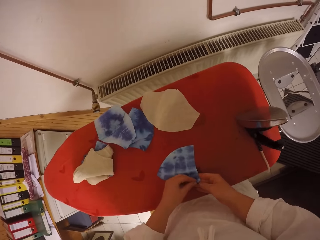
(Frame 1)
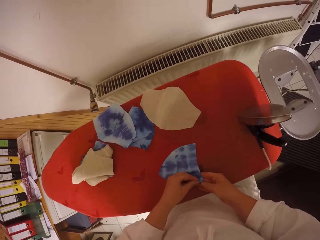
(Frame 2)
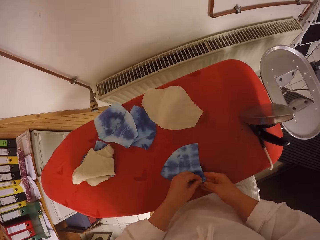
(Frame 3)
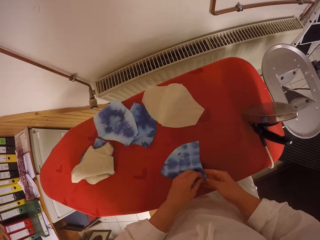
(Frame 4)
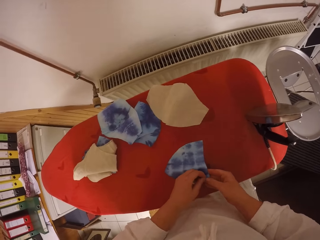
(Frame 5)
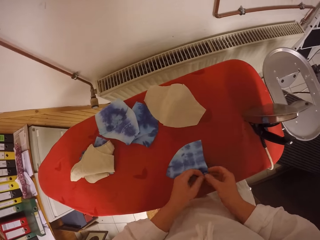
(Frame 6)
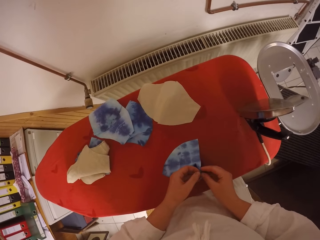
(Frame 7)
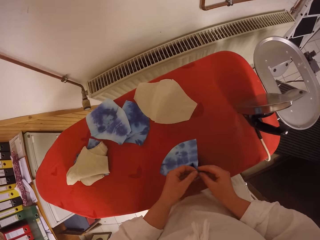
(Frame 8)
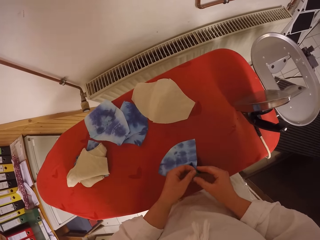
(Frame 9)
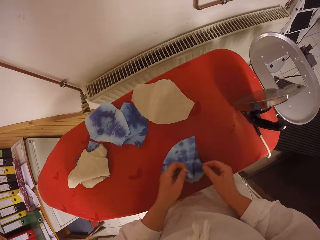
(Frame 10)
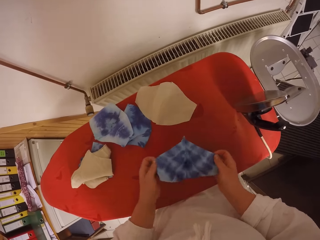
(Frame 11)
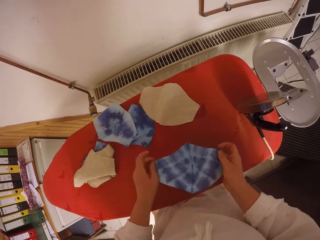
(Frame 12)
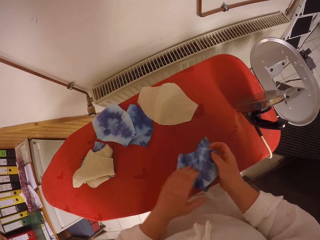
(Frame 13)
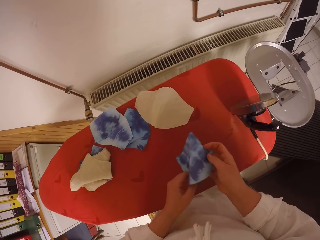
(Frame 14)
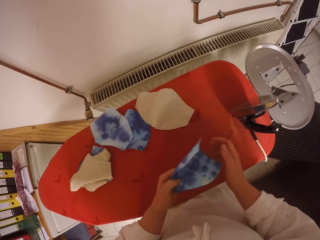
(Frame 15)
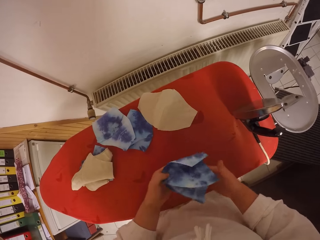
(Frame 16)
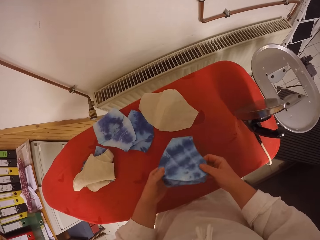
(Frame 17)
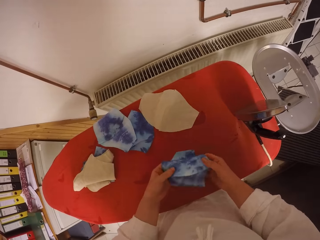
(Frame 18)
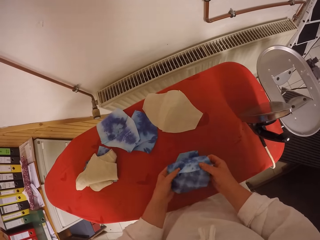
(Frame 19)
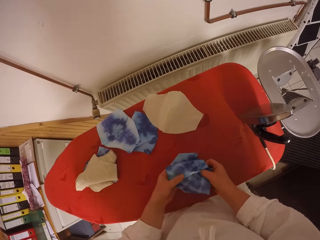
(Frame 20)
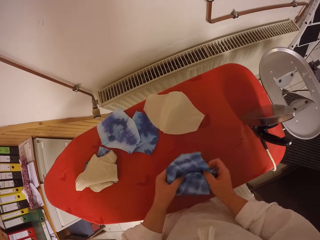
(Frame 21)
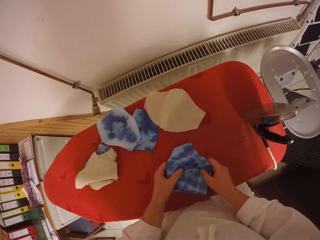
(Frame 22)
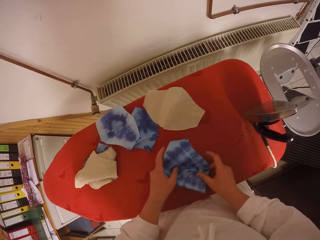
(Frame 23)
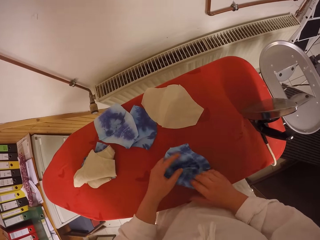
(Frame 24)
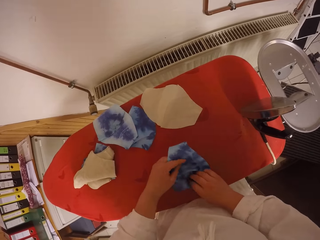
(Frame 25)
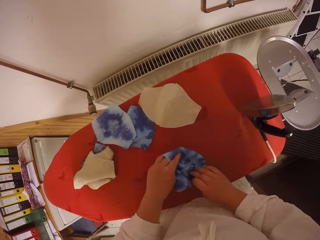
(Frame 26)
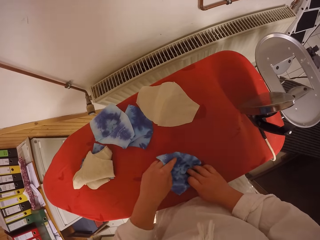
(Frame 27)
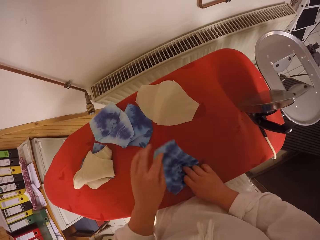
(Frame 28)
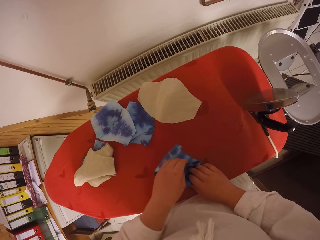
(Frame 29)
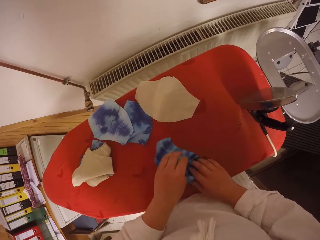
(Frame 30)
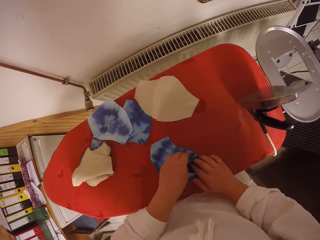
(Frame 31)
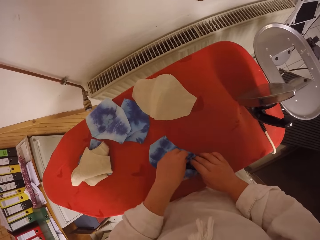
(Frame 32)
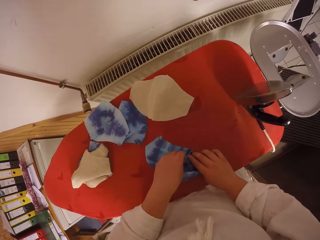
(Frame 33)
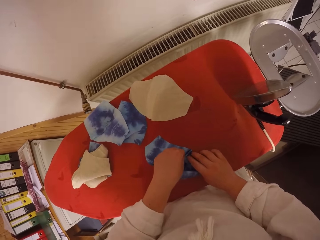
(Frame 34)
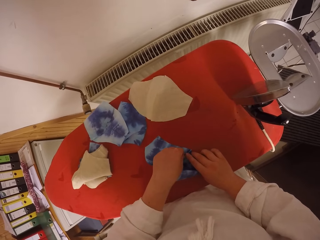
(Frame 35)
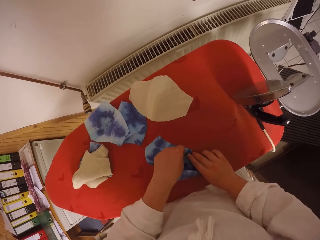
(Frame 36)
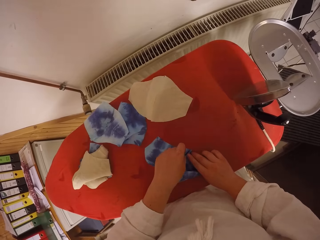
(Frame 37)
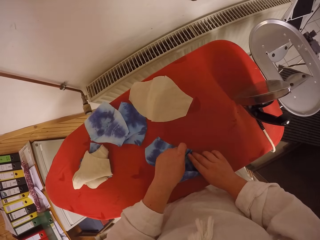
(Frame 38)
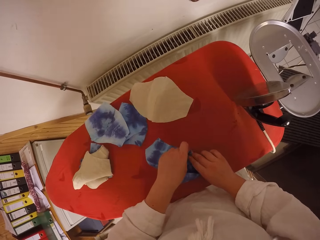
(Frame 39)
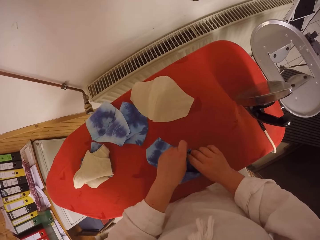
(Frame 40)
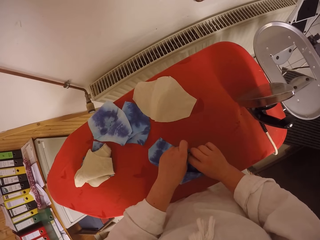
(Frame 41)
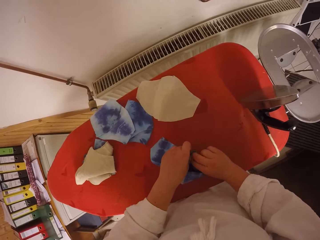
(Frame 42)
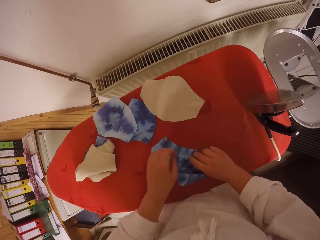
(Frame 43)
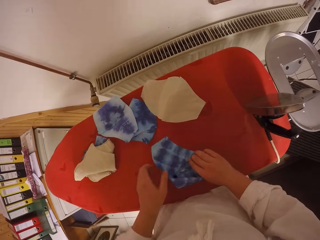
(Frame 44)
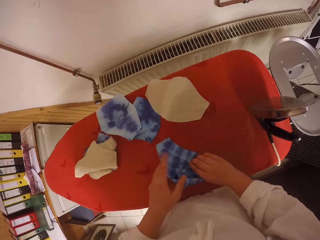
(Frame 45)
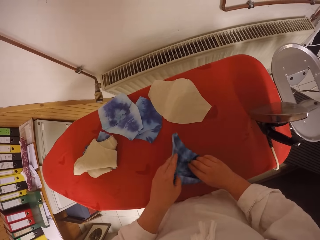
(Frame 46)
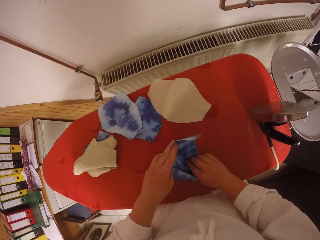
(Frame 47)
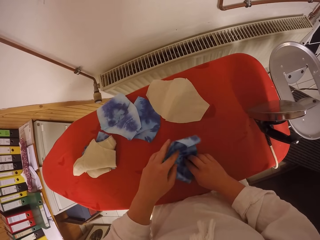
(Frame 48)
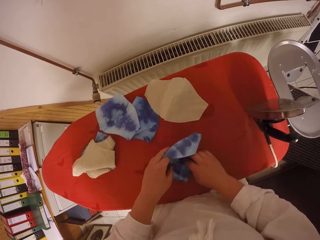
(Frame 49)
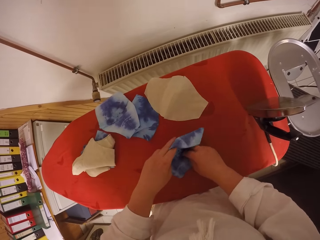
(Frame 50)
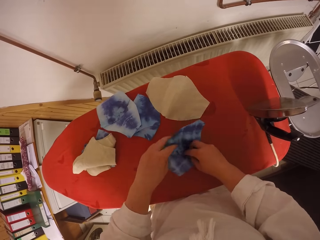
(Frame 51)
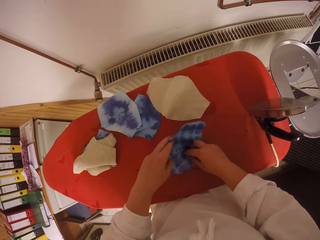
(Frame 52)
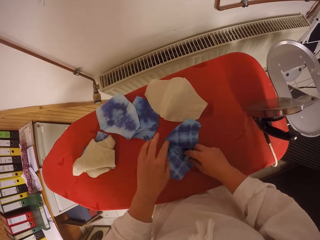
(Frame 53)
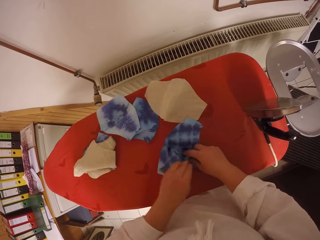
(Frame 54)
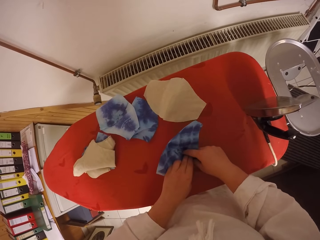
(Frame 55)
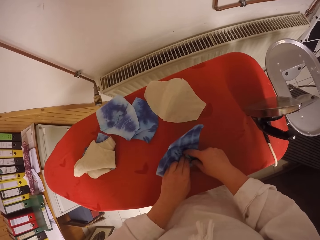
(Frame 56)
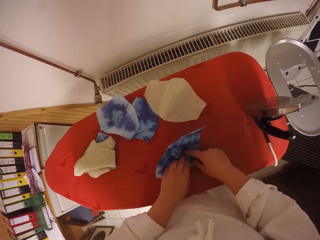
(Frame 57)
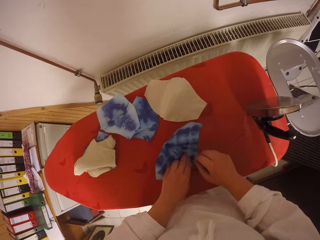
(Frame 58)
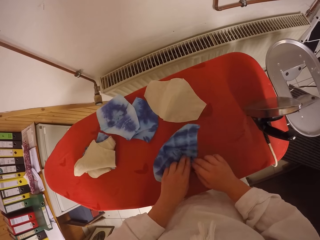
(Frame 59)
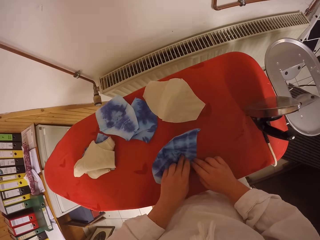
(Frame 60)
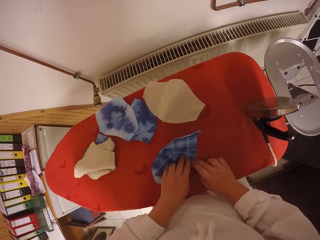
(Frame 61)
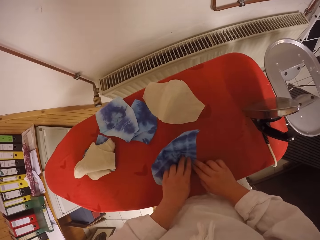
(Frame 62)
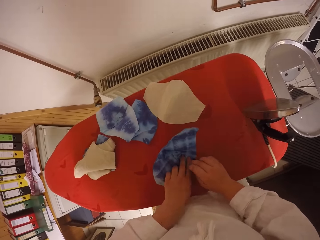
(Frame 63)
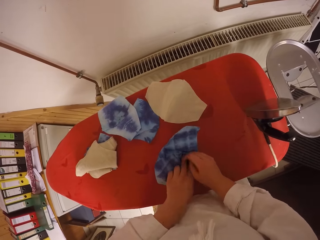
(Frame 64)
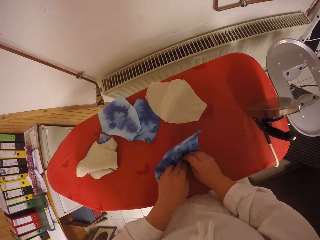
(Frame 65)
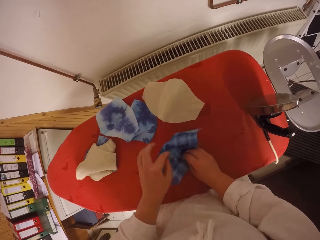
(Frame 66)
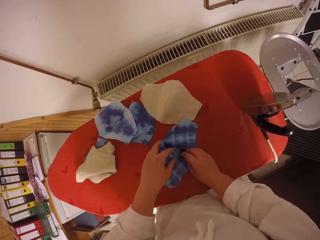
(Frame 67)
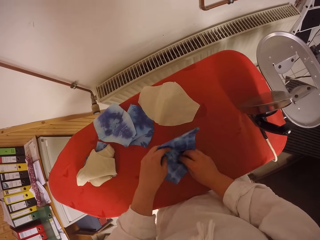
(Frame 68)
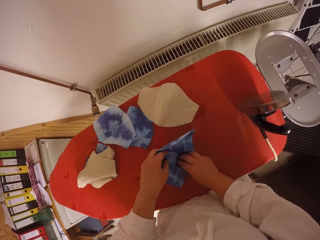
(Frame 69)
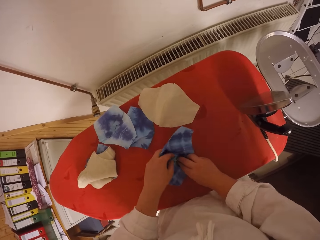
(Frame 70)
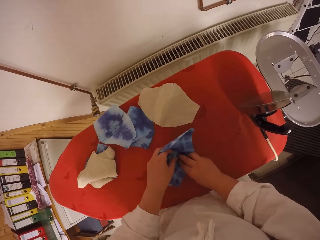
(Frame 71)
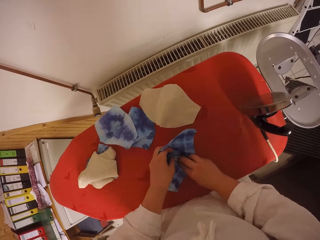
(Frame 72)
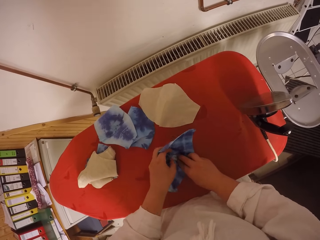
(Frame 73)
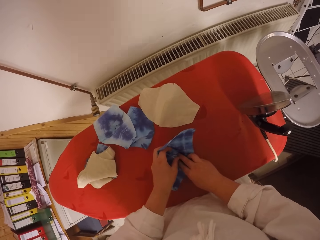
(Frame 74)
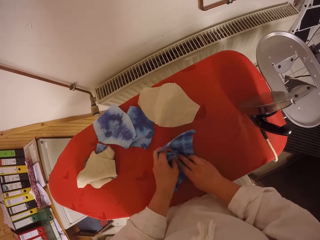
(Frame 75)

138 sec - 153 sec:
The camera wearer unfolds the fabric. They adjust the fabric with both hands. They put the fabric on the iron board. They straighten the fabric with both hands. They straighten the fabric.

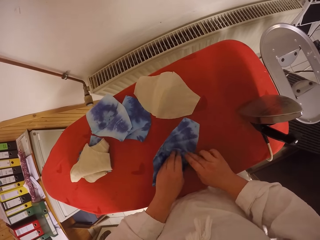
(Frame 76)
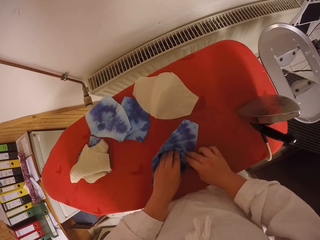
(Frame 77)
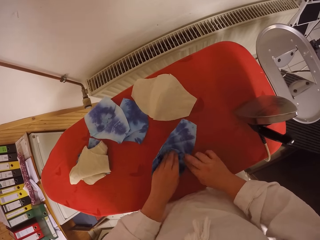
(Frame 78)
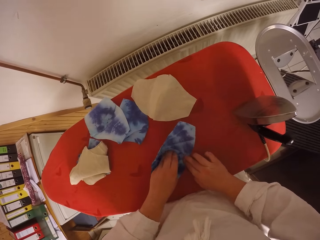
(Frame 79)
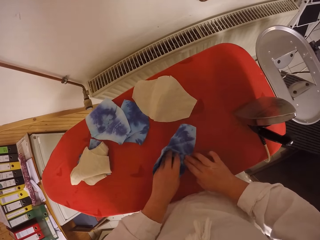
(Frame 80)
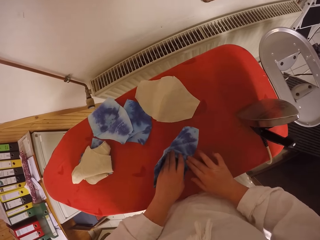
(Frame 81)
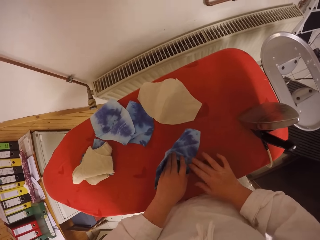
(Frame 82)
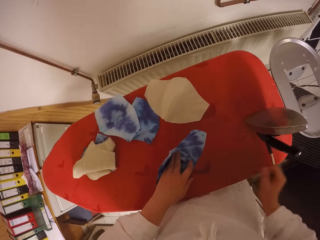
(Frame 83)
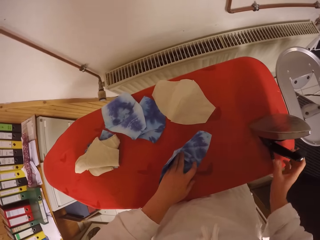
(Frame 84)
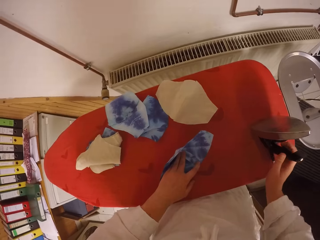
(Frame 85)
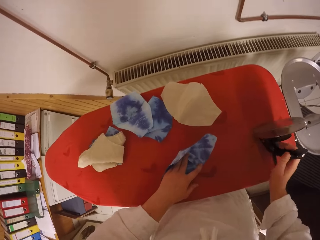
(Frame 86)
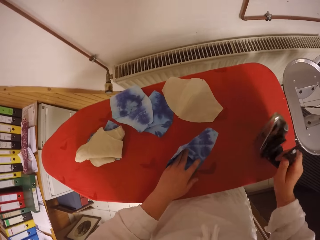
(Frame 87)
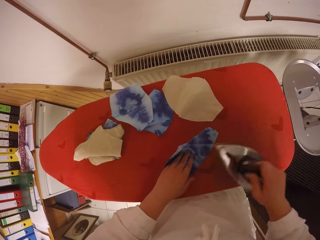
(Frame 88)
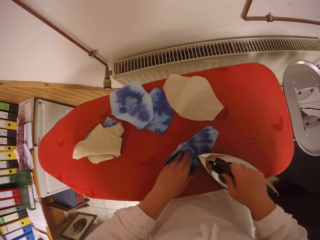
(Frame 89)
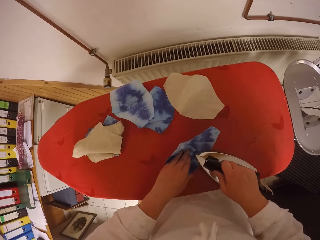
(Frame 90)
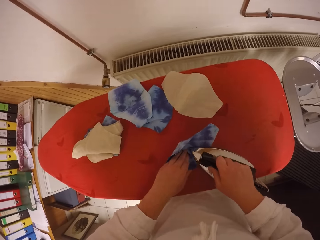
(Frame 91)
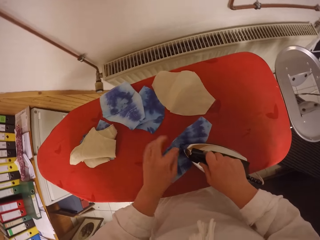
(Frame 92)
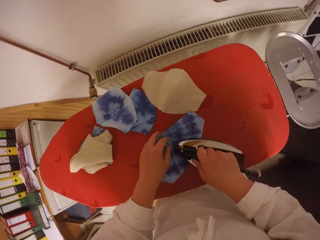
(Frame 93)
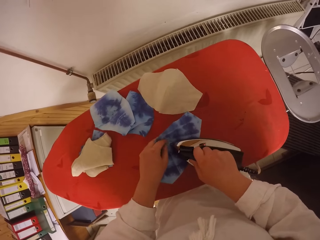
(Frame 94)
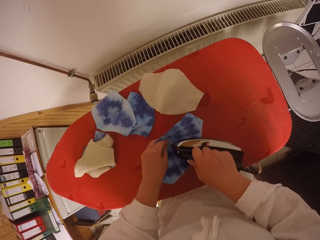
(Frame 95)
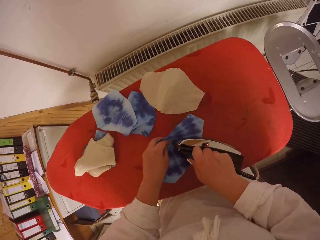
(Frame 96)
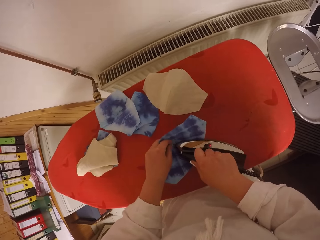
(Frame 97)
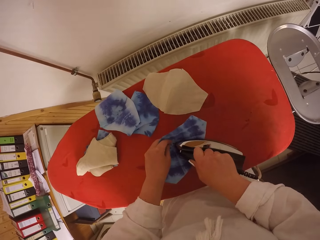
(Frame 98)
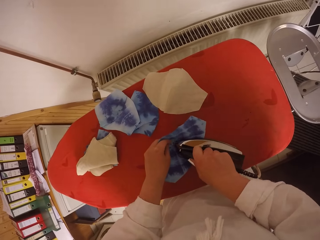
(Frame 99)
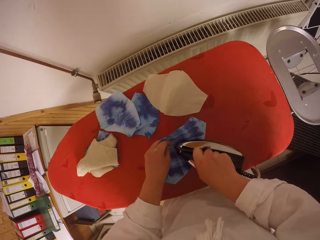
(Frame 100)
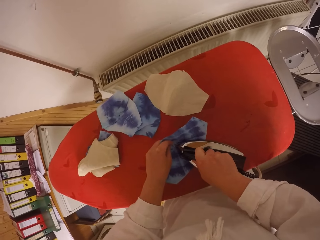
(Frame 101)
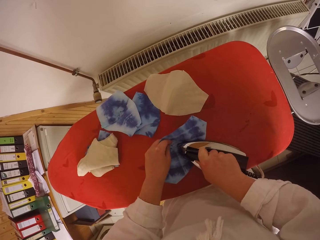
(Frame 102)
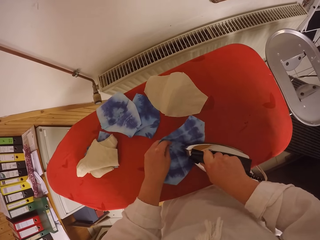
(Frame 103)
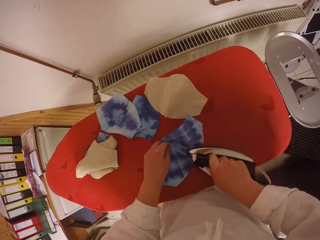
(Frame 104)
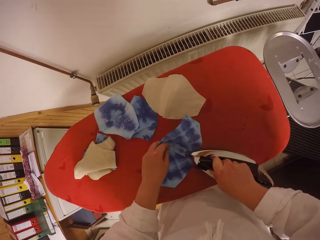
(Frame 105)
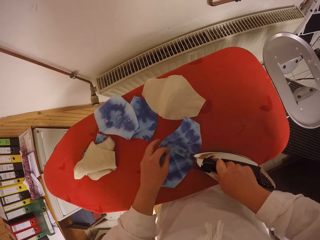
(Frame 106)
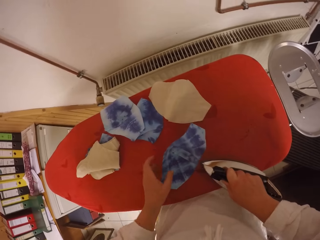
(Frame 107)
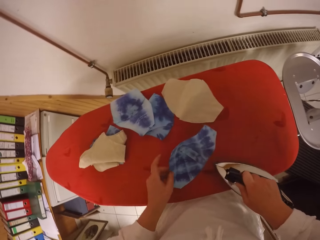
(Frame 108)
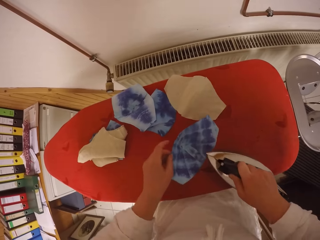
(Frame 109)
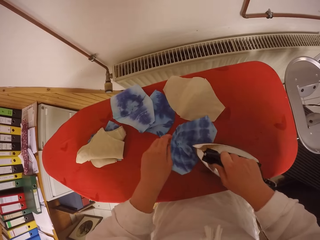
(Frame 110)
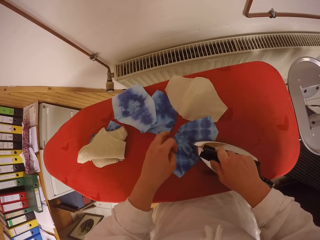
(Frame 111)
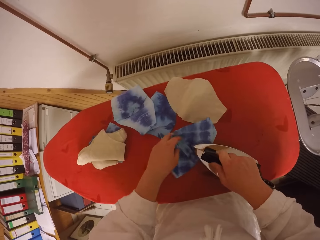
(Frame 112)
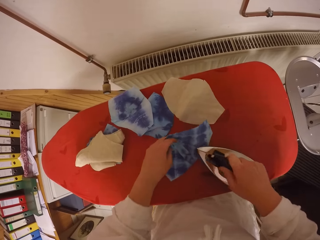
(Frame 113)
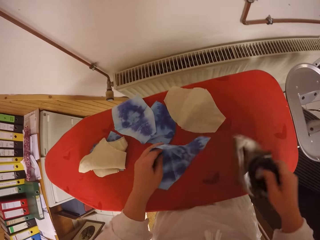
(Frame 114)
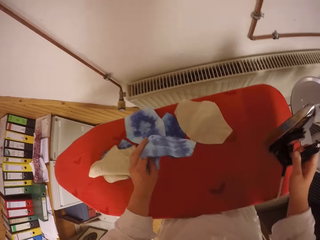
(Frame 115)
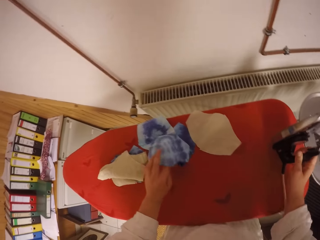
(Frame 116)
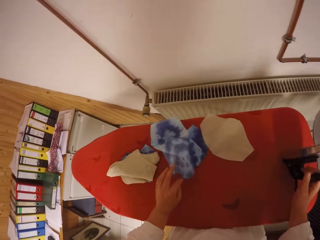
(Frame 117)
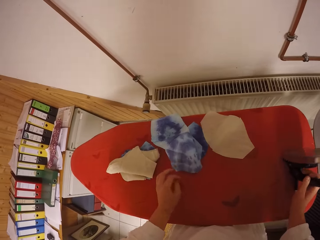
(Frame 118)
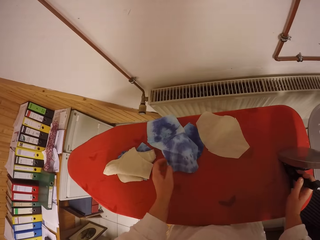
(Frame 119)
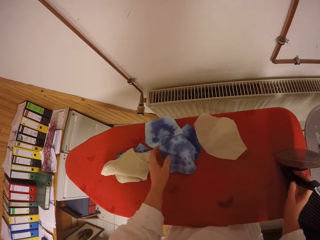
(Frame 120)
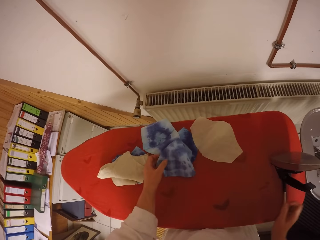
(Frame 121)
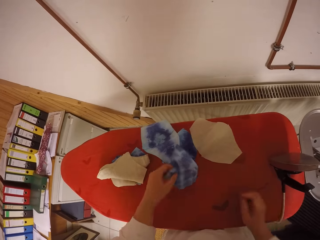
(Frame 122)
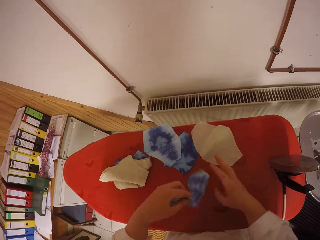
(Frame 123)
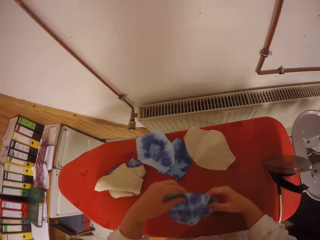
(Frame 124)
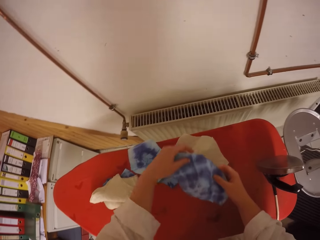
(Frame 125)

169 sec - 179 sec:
The camera wearer picks up the electric iron from the ironing table with her right hand. She irons the fabric with the electric iron on her right hand. She adjusts the fabric with her left hand. She drops the electric iron on the ironing table with her right hand. She drops the fabric on the ironing table with her left hand. She picks up the fabric from the ironing table with her left hand.
